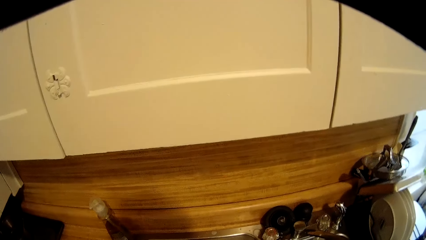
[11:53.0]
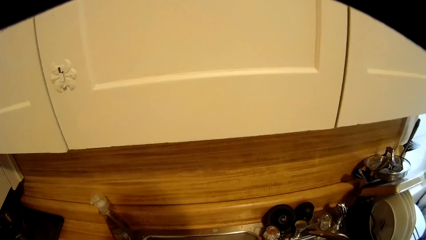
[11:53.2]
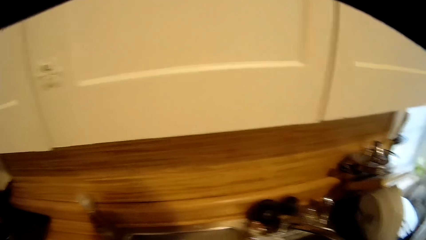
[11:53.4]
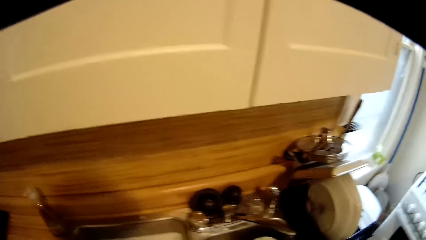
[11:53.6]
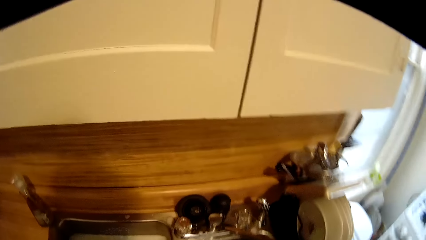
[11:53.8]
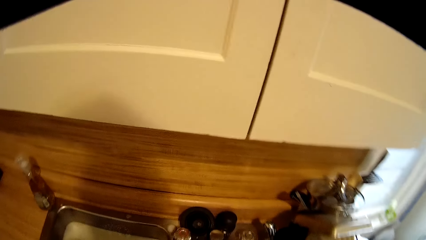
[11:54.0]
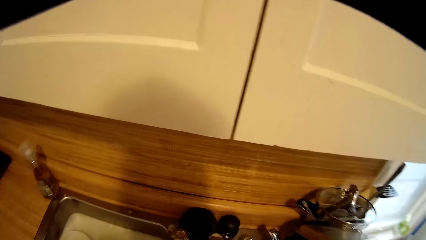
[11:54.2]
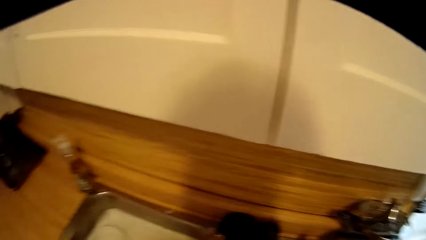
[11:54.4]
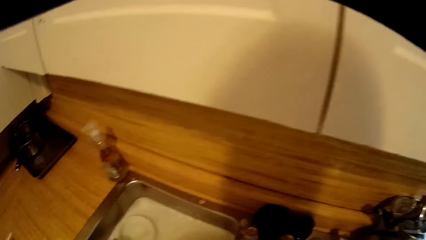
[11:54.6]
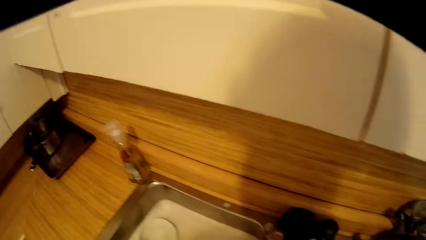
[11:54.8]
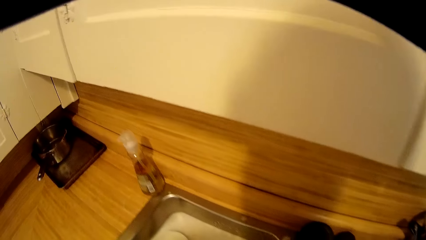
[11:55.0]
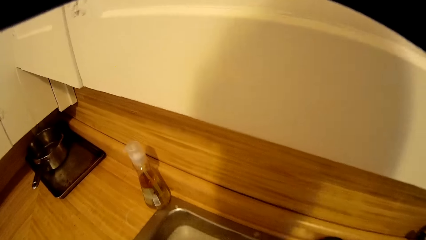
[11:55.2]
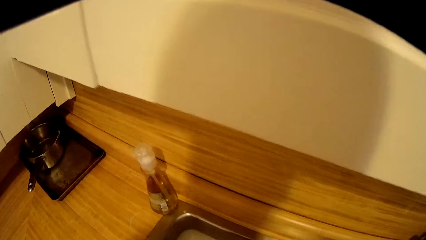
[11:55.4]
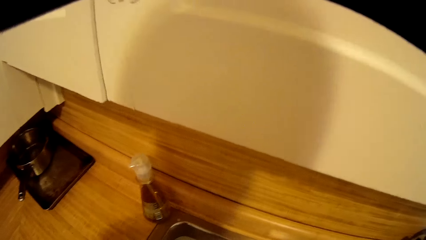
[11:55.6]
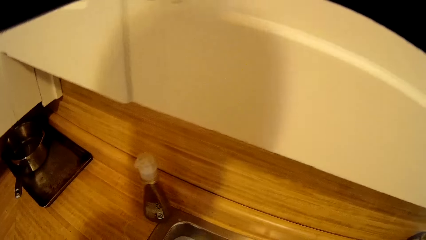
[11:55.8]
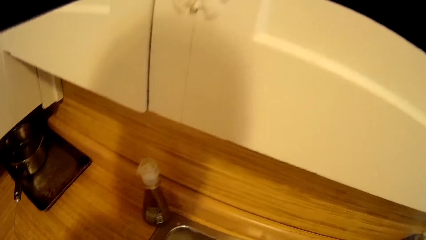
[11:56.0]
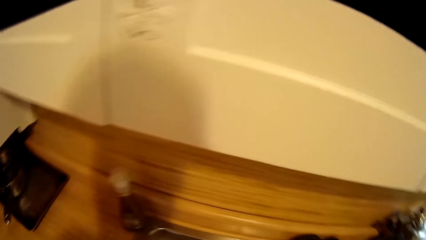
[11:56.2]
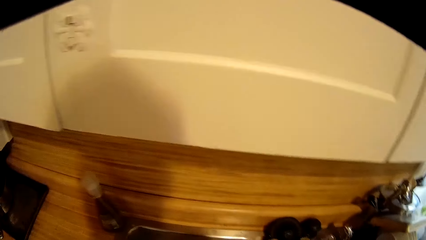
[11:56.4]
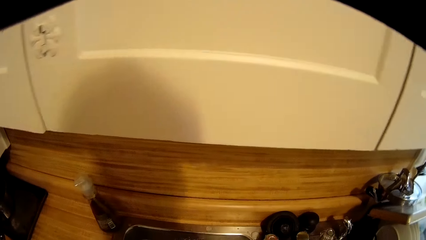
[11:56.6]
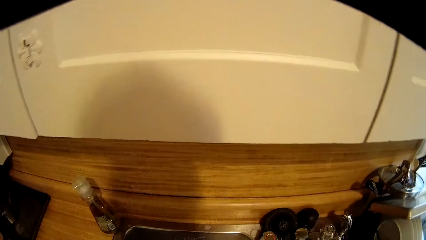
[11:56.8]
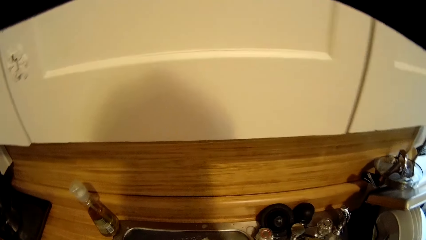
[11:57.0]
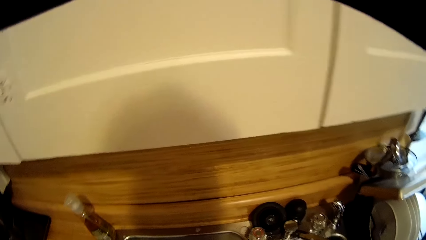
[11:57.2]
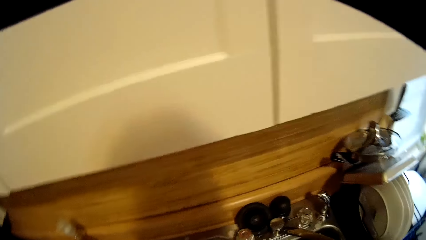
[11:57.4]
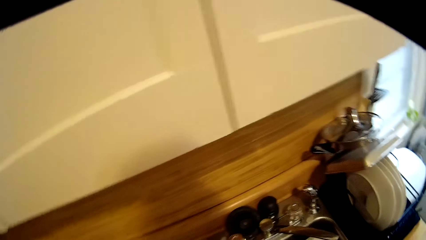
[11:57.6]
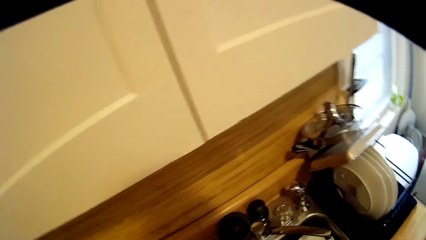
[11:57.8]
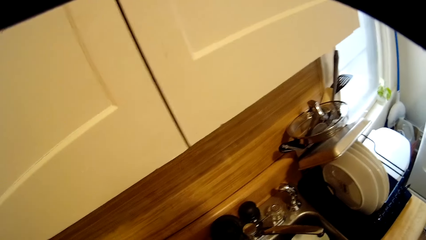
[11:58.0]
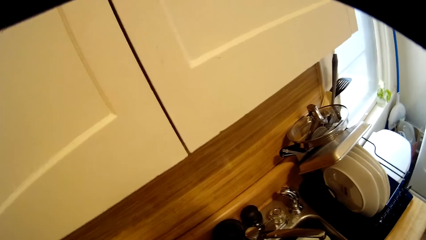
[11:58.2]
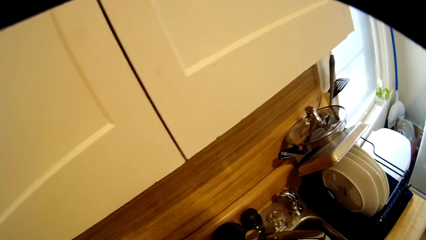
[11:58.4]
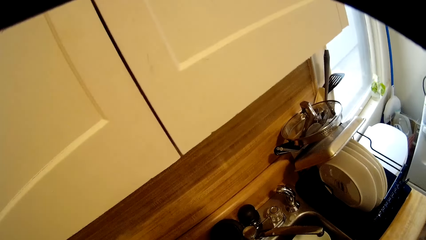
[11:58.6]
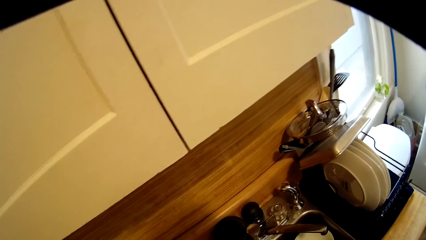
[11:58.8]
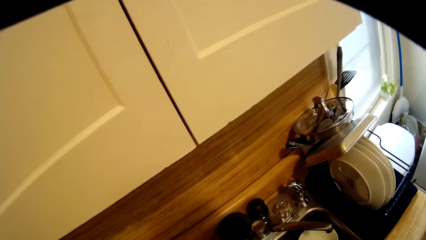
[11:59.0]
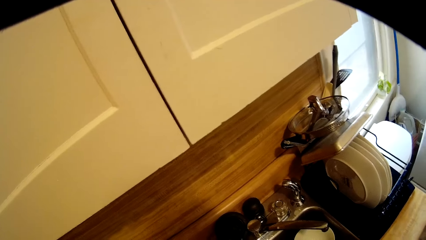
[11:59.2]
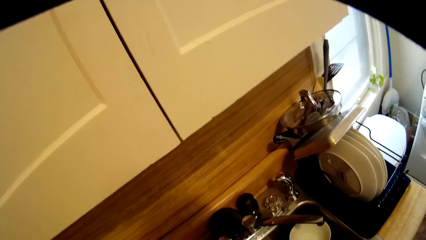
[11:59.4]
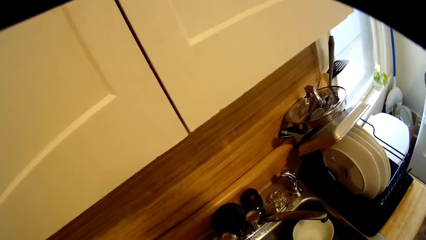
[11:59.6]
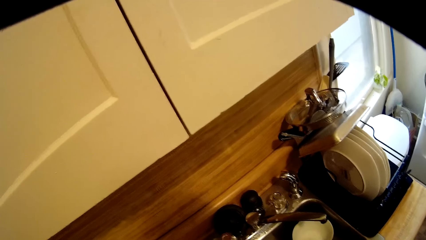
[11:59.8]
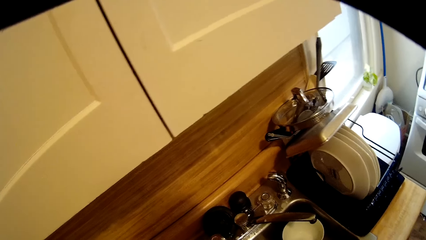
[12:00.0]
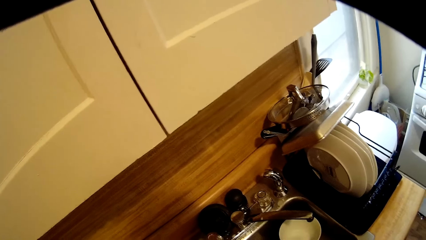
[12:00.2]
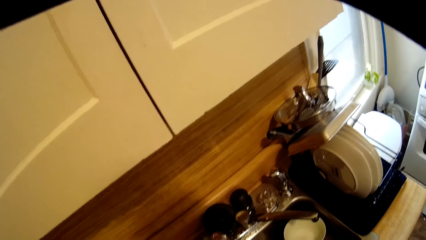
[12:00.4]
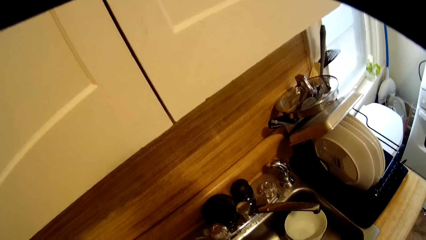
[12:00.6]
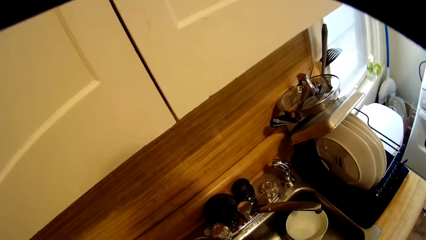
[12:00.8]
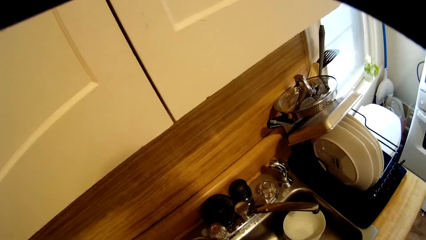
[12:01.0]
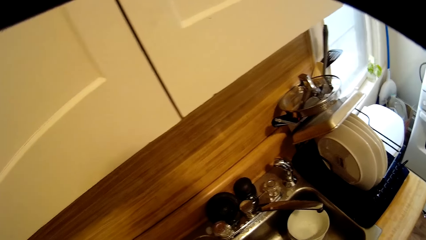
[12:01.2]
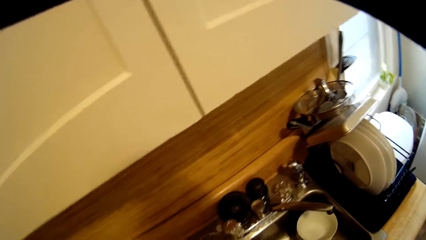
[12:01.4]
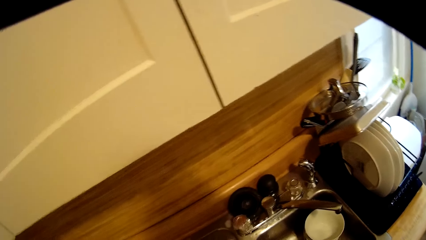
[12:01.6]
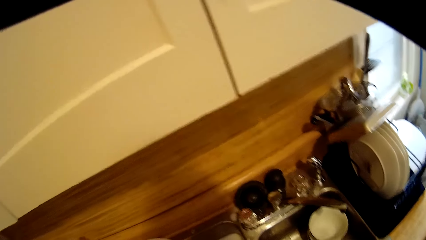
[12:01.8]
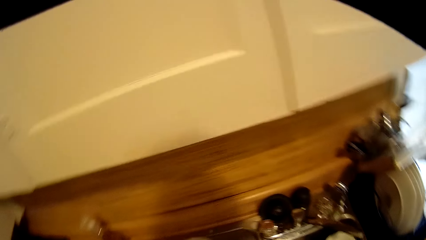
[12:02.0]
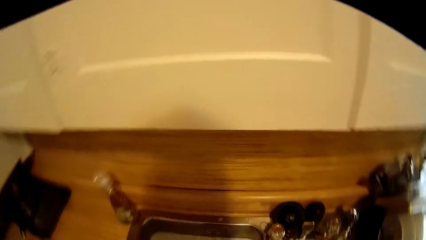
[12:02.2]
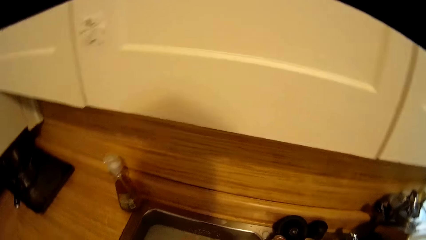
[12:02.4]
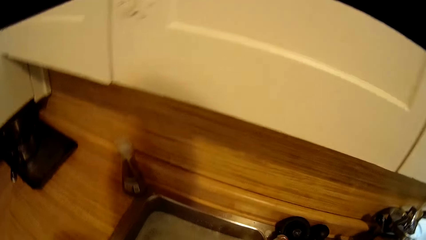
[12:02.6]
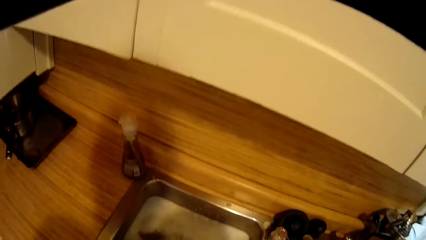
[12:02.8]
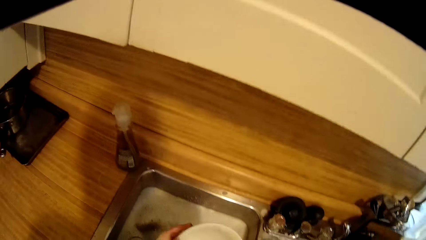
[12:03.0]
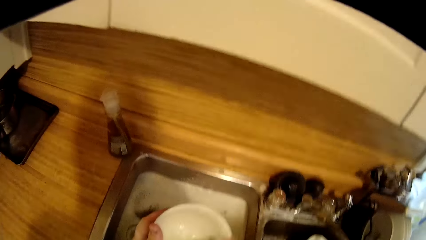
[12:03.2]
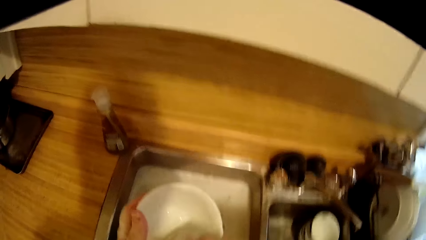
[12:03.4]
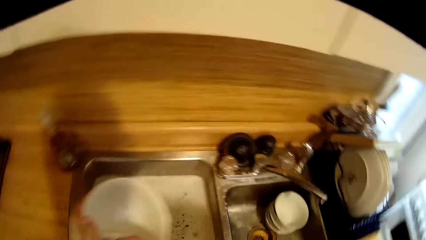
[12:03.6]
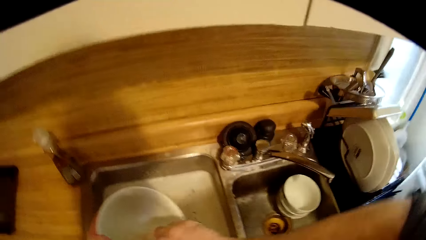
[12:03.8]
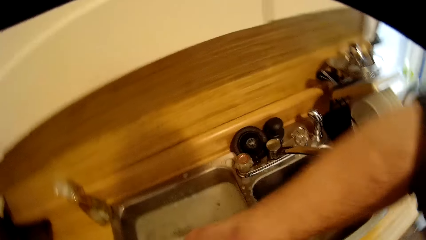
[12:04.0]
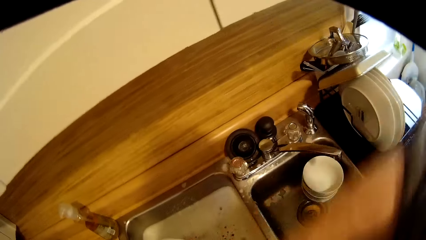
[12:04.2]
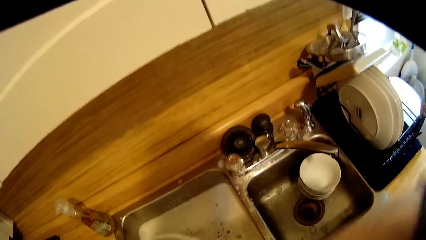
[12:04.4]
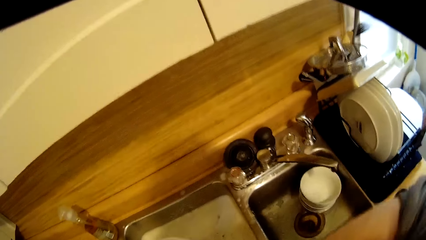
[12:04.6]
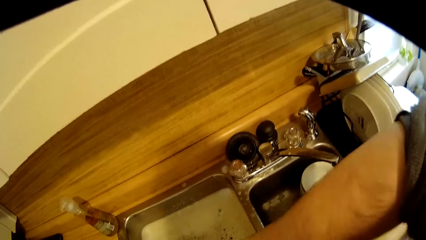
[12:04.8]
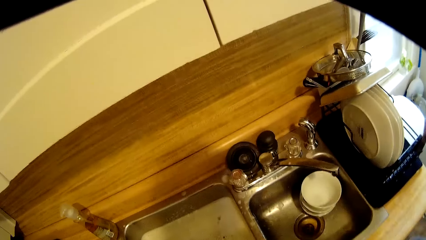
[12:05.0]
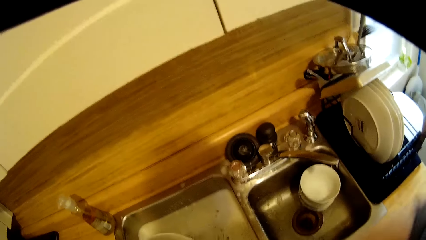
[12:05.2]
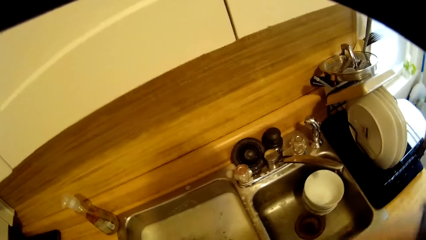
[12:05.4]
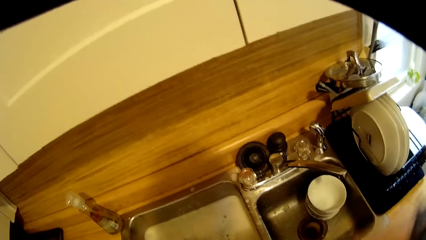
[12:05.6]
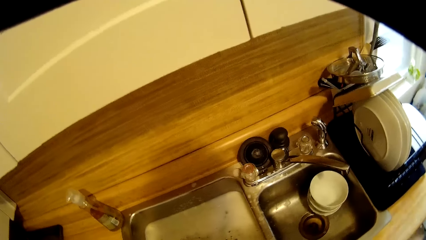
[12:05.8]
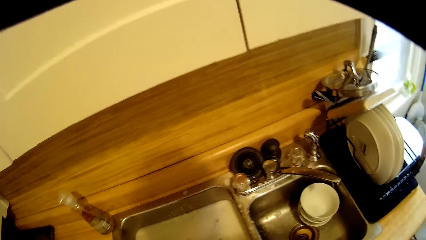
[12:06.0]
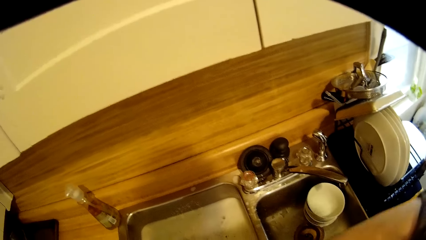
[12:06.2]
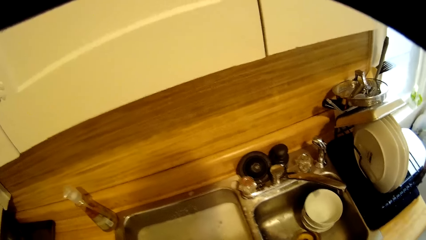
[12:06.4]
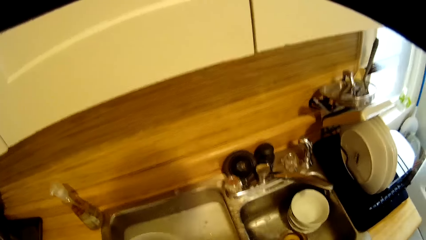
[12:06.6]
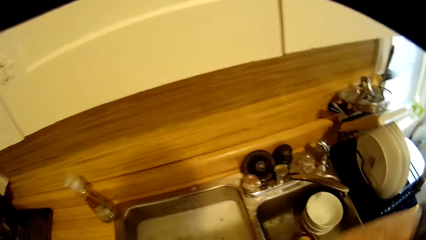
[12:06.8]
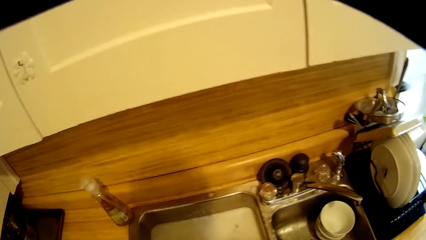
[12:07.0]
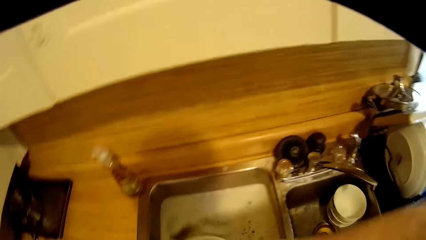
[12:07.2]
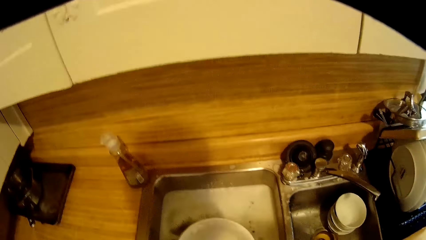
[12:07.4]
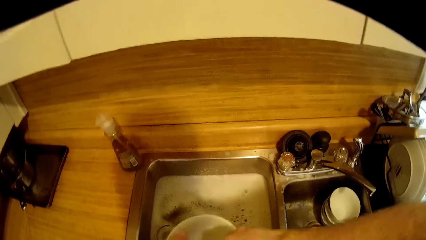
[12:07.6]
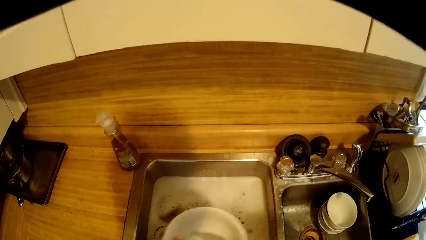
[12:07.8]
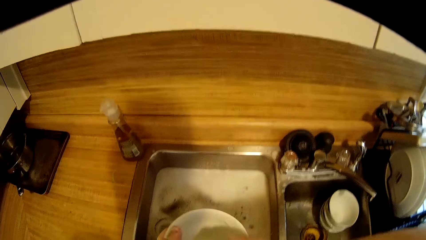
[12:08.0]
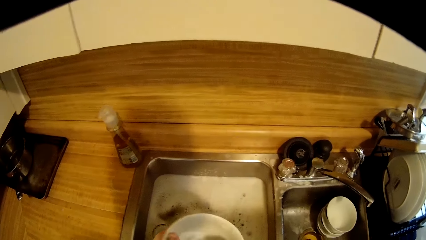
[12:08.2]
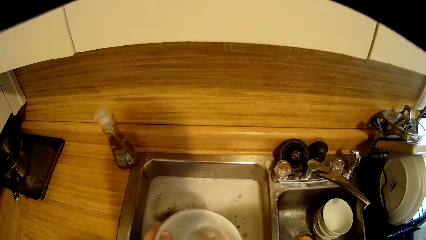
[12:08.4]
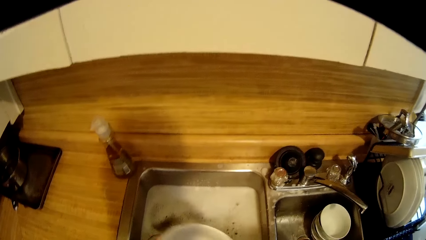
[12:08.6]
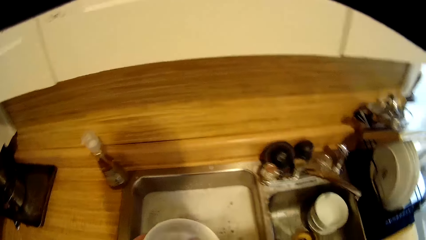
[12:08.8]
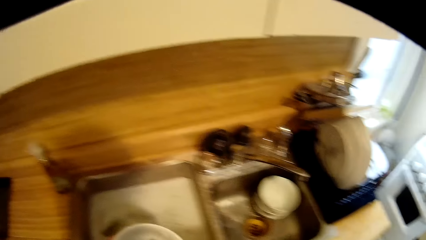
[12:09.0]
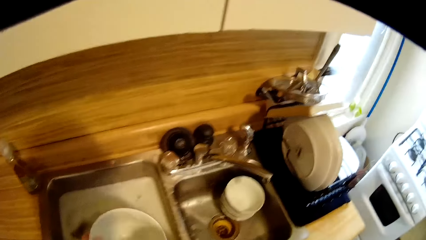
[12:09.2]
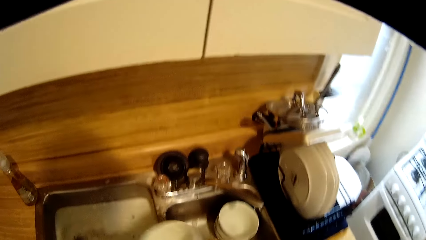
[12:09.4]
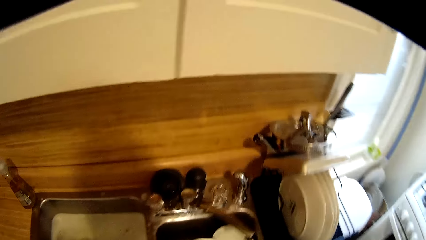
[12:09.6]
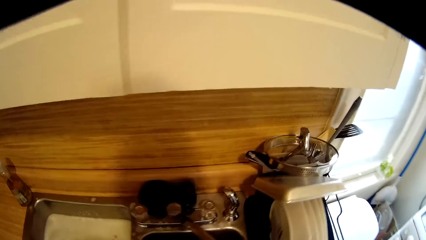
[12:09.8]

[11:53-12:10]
The camera wearer drops the bowl. They wash the bowl.
